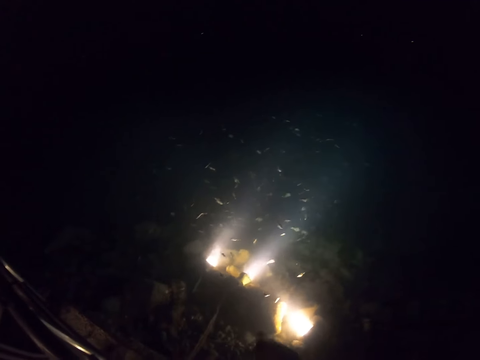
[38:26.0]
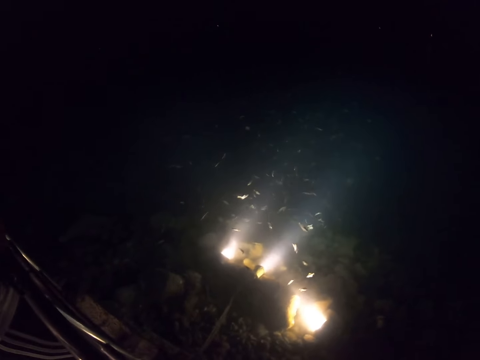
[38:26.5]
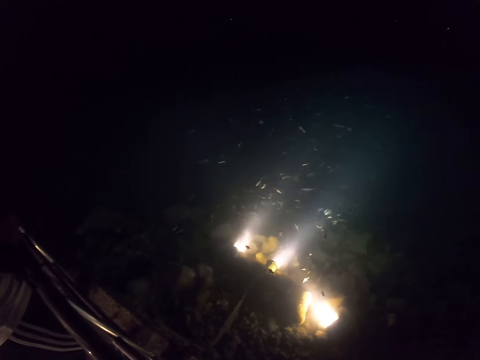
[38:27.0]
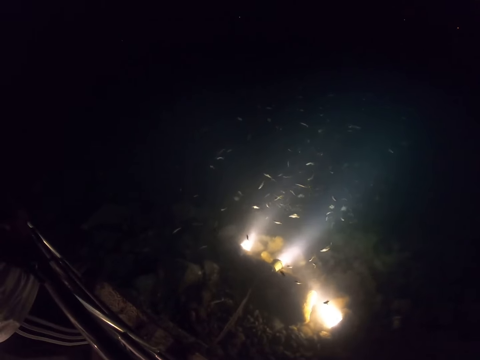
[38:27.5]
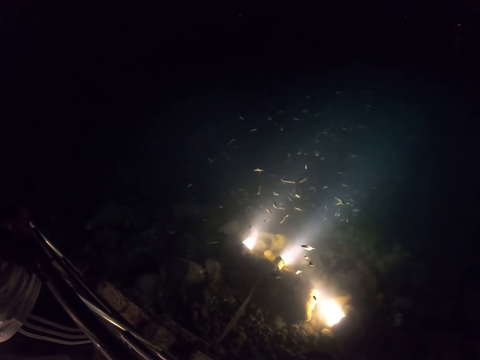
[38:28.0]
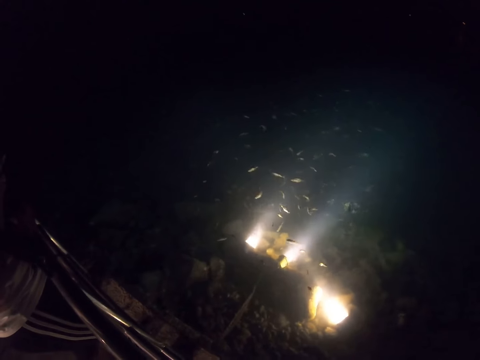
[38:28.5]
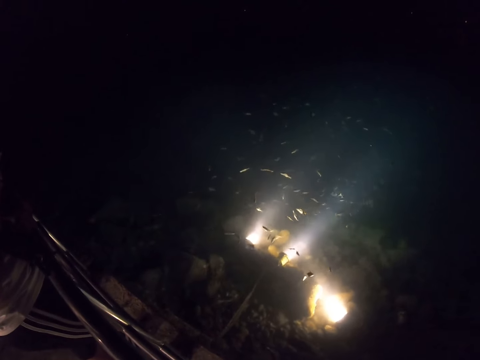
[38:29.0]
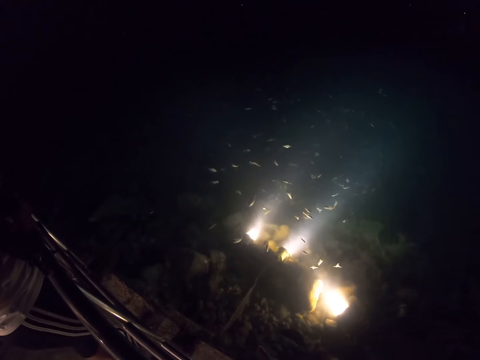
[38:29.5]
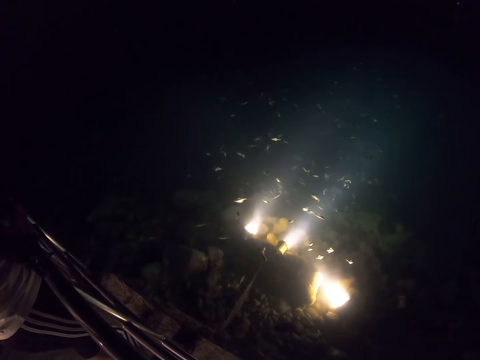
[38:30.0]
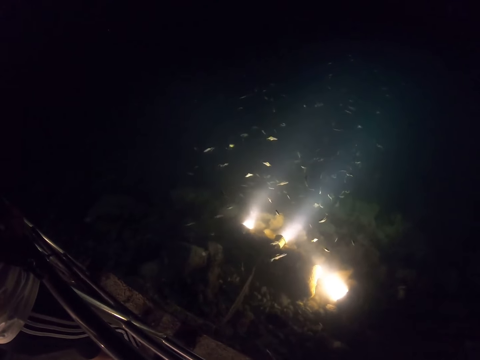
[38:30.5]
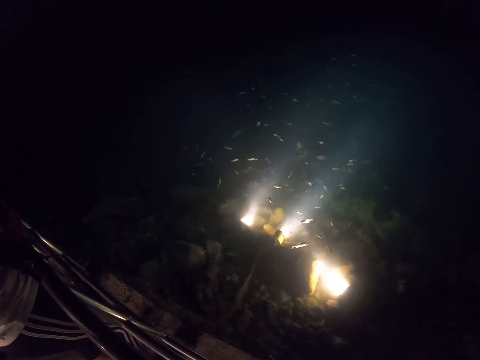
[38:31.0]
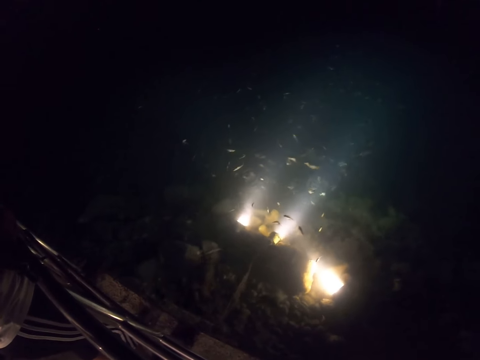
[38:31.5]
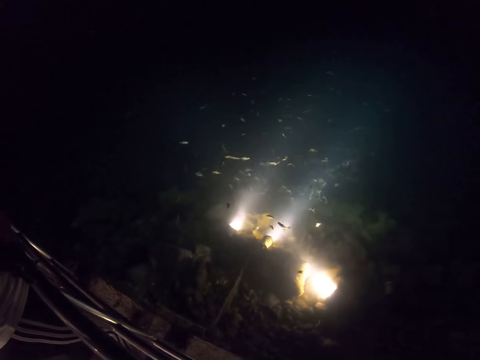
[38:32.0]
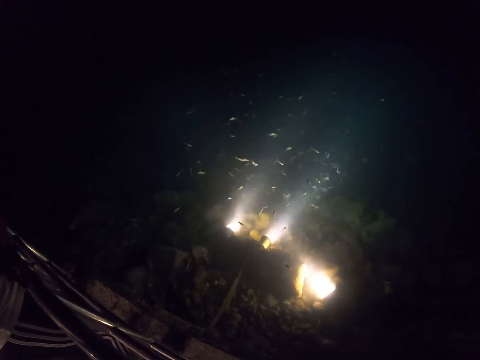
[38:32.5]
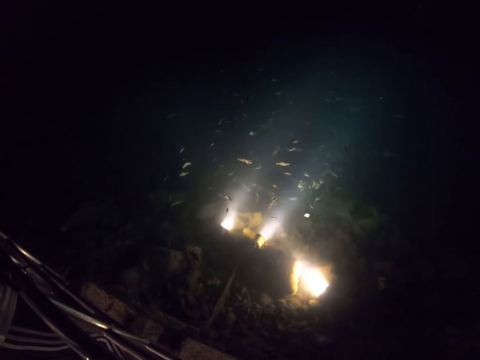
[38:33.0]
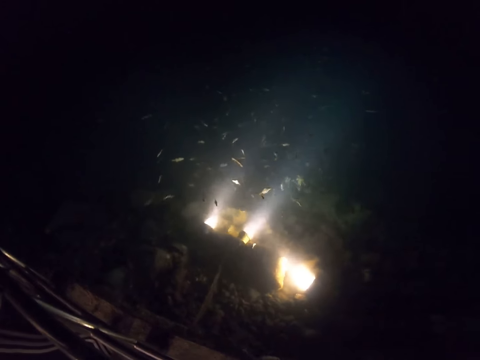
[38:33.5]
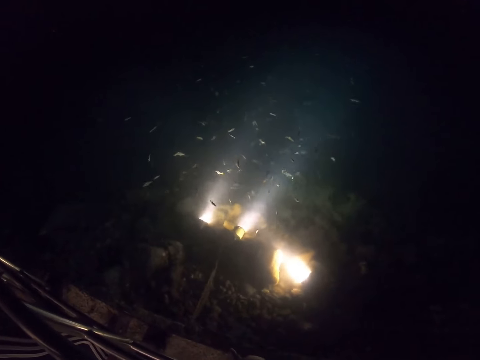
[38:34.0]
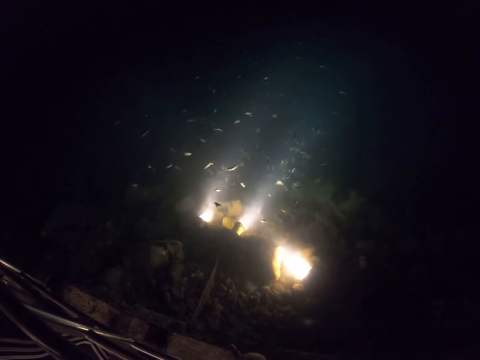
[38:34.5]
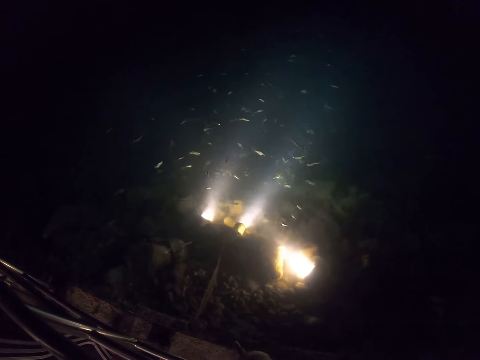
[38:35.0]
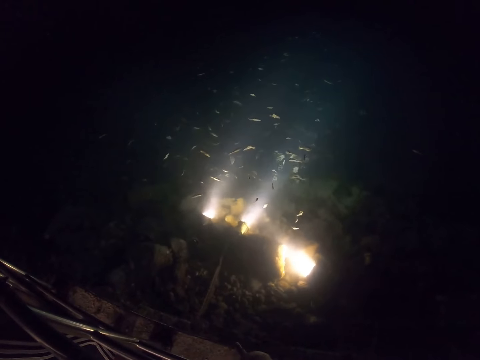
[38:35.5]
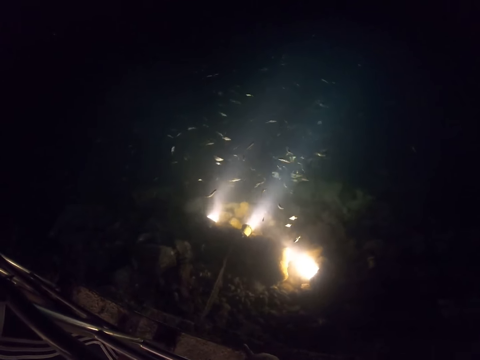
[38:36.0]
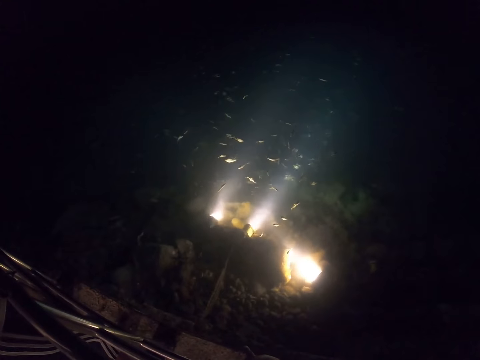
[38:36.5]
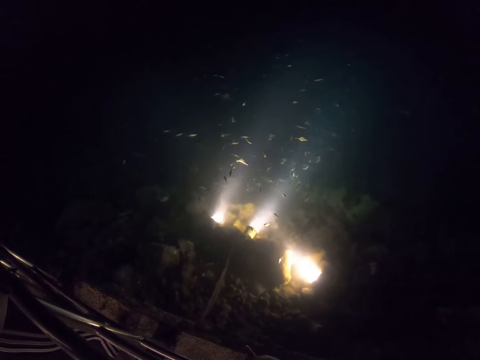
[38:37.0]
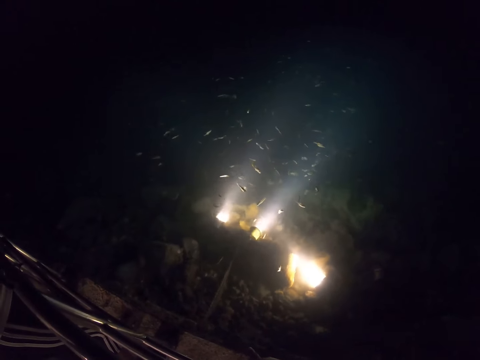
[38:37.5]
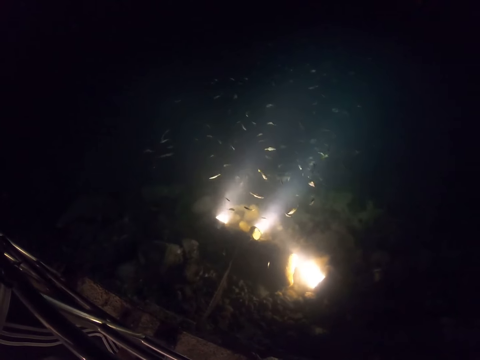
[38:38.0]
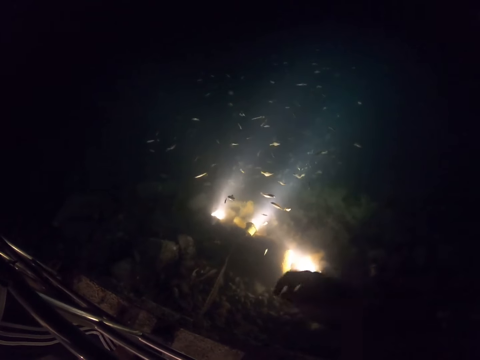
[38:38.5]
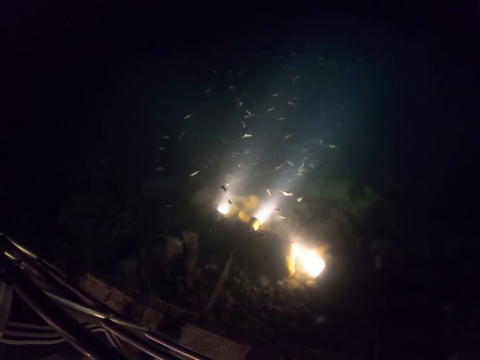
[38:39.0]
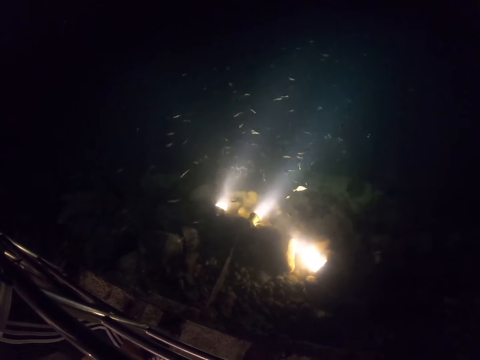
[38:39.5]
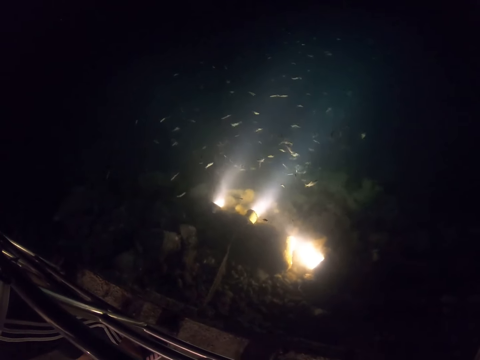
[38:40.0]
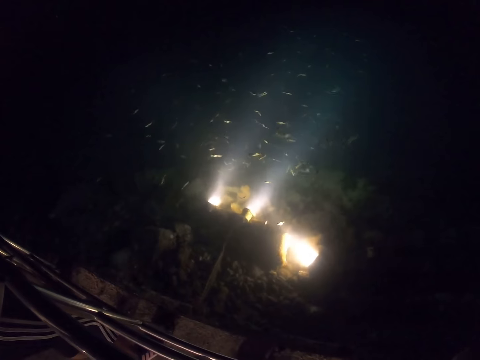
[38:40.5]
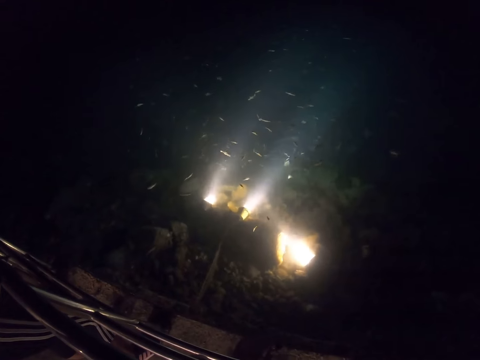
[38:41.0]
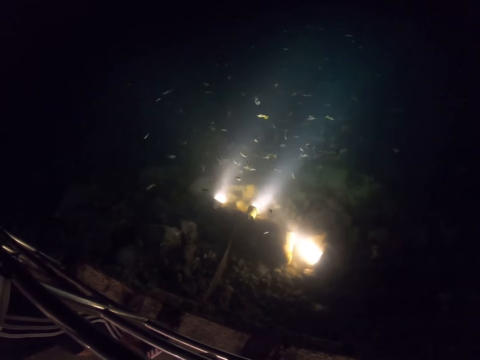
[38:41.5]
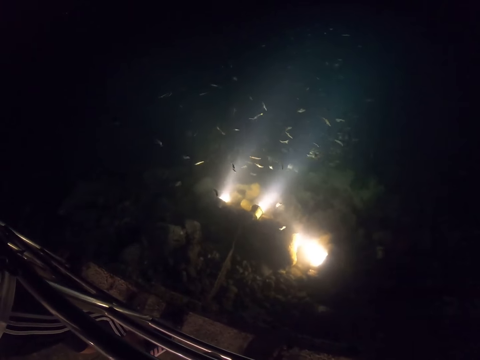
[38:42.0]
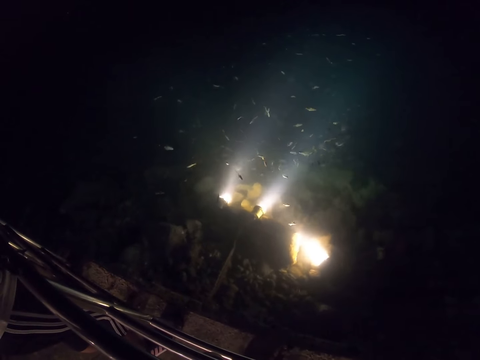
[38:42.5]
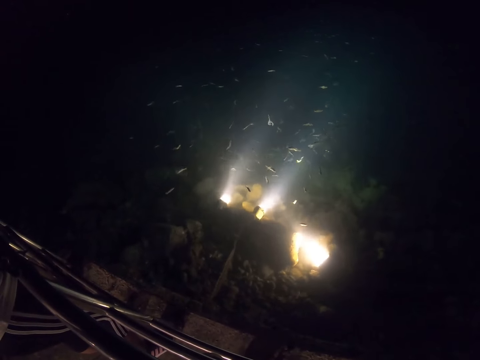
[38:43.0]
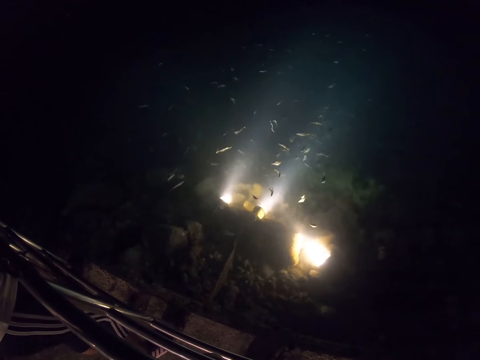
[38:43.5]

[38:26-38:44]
The camera wearer carries his right hand up.

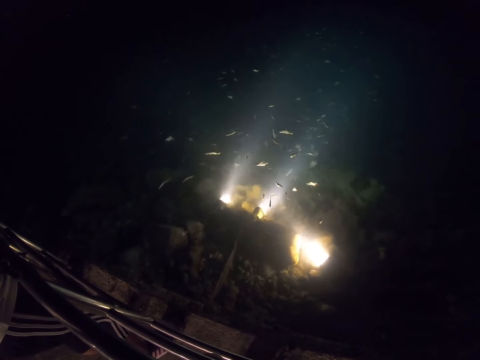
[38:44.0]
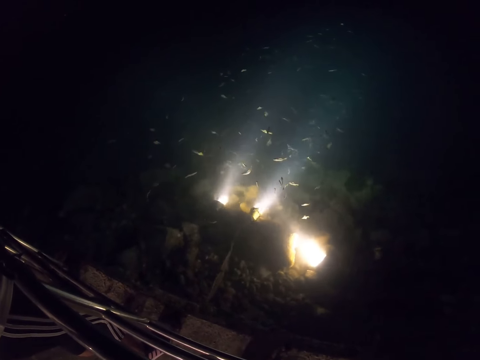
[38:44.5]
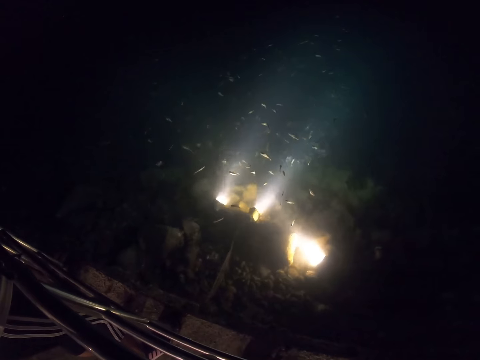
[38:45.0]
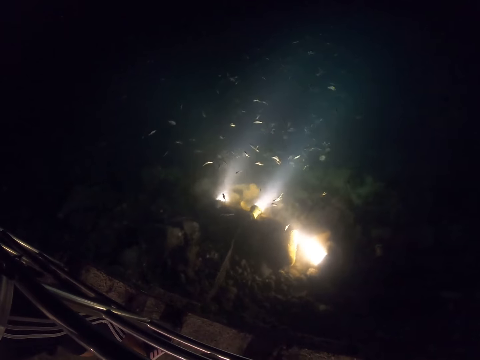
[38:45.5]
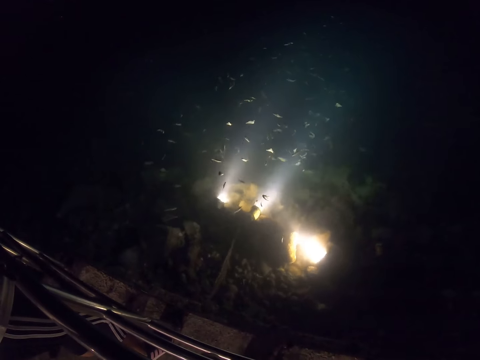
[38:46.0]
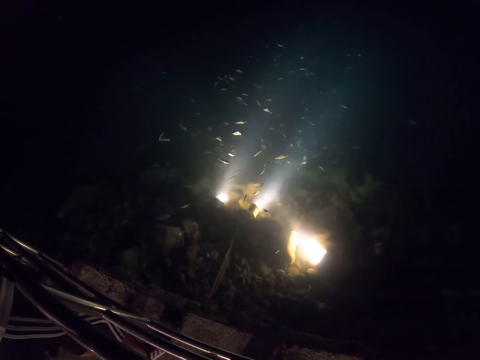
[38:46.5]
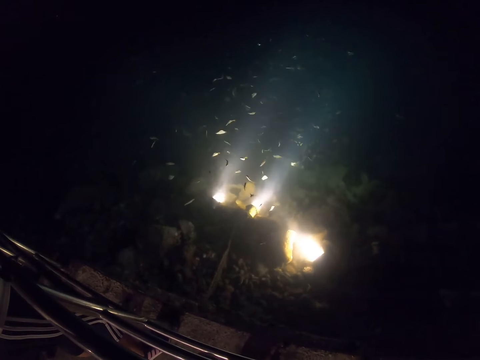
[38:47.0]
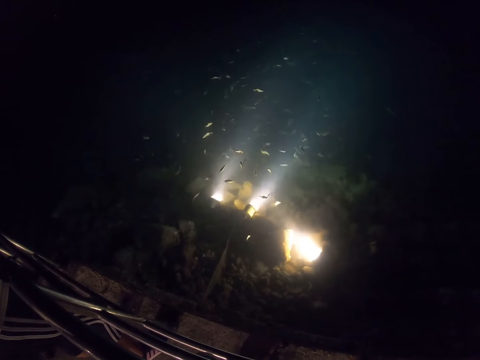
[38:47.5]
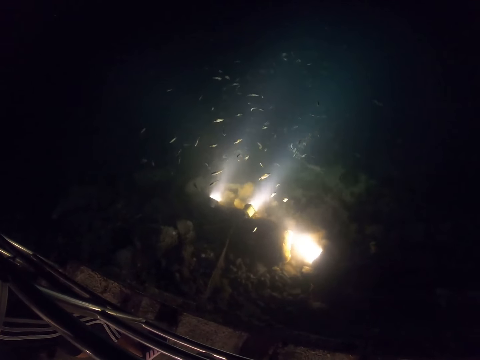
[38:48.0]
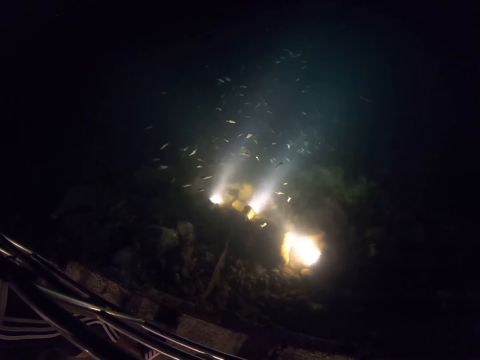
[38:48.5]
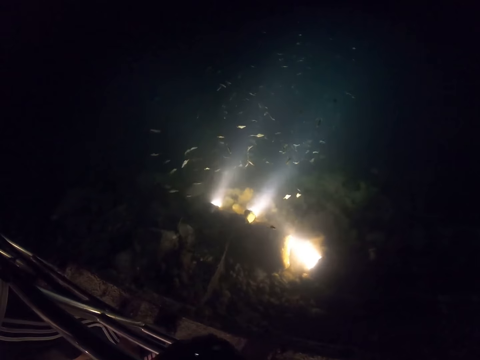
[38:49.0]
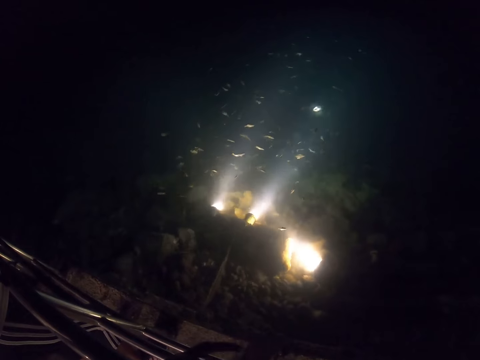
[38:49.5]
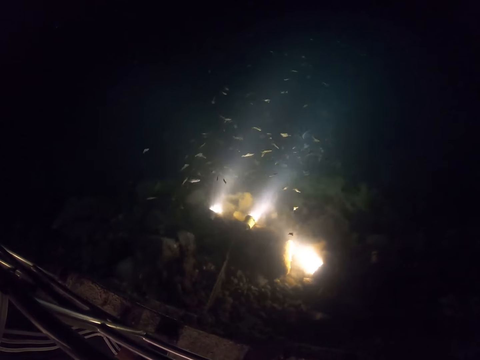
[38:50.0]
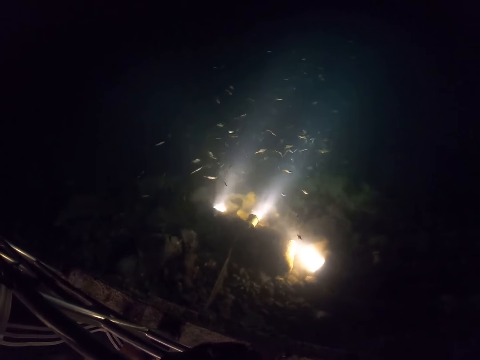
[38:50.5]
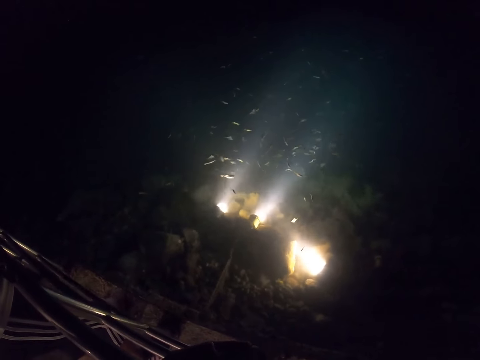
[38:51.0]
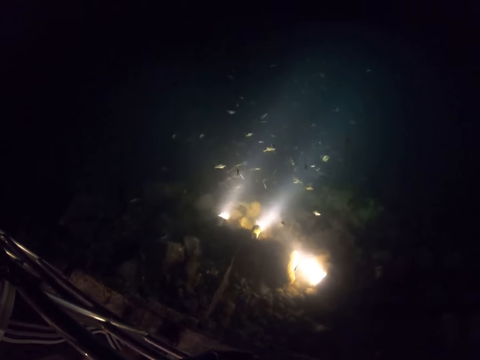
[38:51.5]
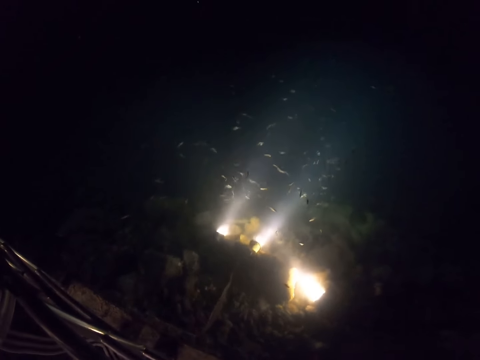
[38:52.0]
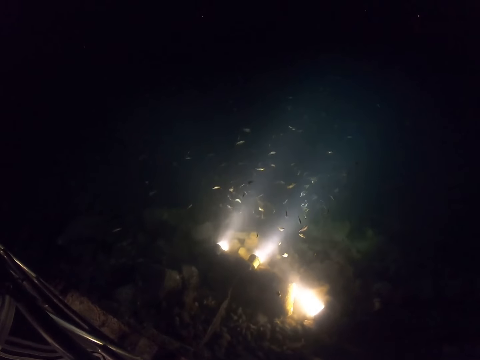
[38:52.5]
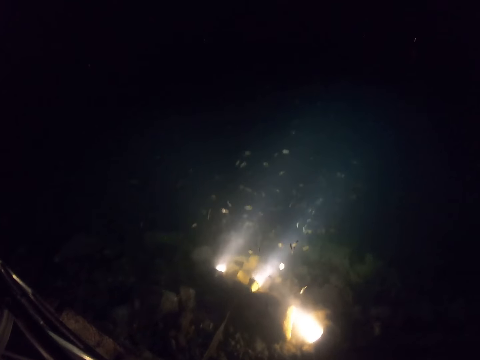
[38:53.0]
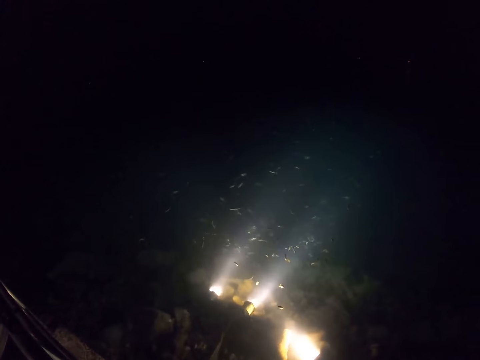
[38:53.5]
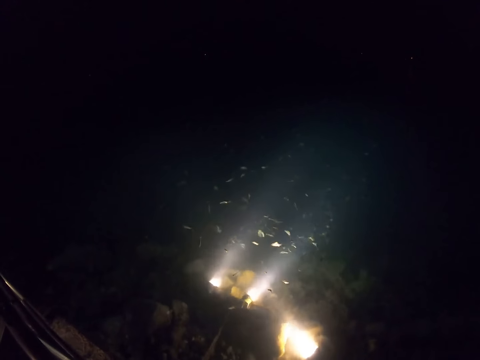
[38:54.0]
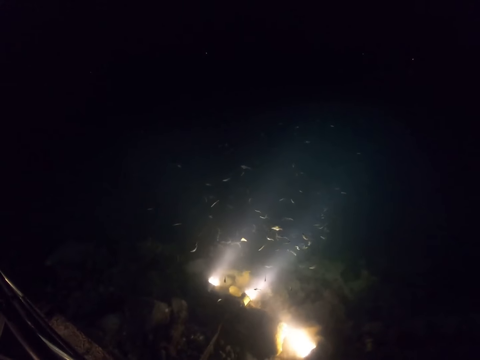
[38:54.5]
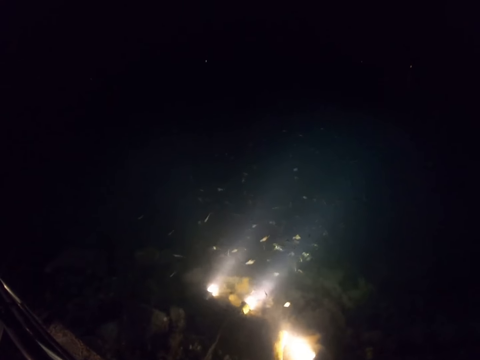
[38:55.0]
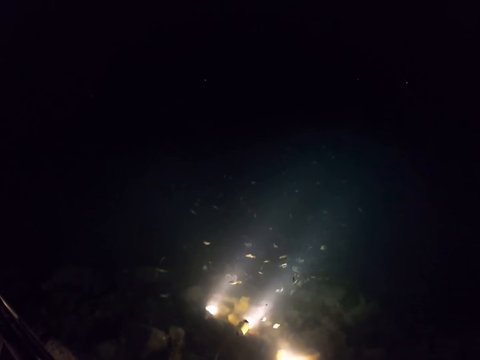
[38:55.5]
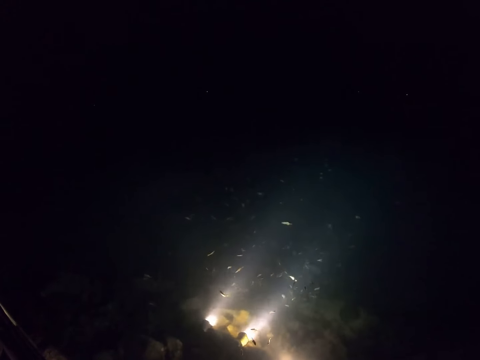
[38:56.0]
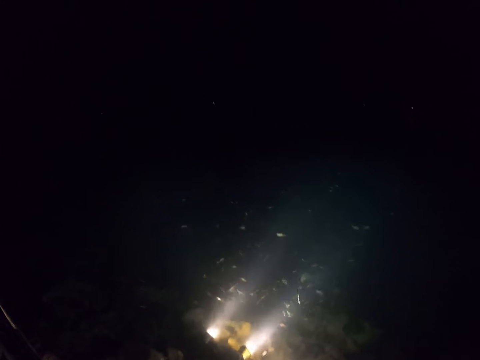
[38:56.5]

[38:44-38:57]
The camera wearer touches the phone with his left hand.
